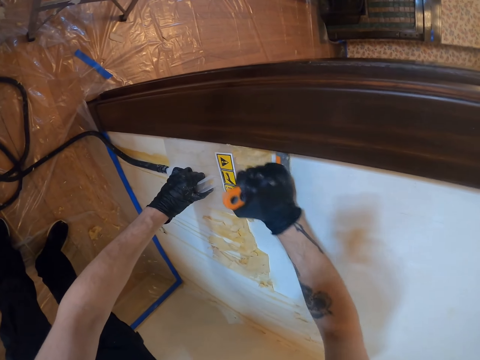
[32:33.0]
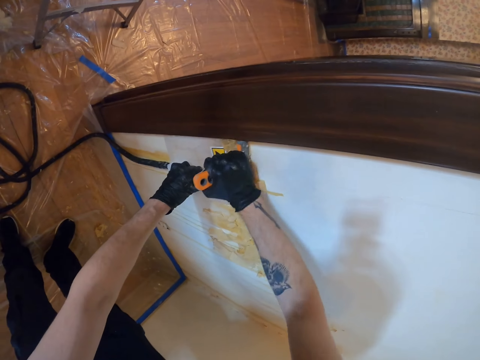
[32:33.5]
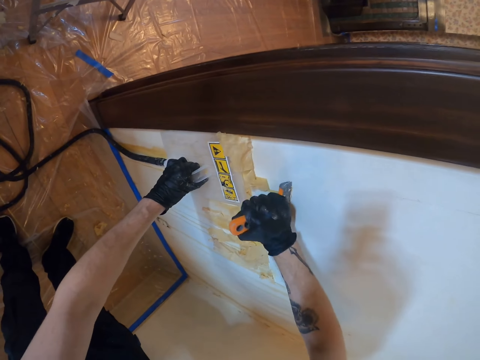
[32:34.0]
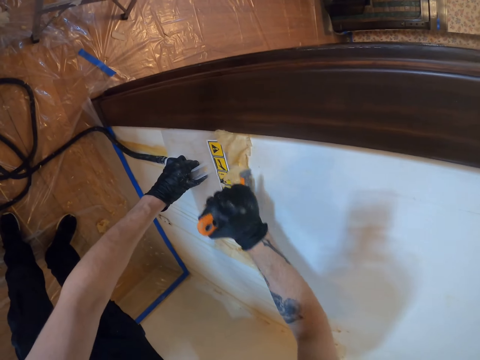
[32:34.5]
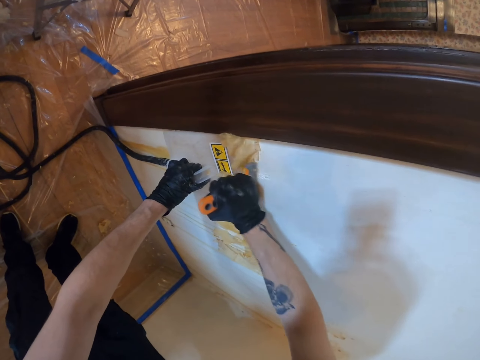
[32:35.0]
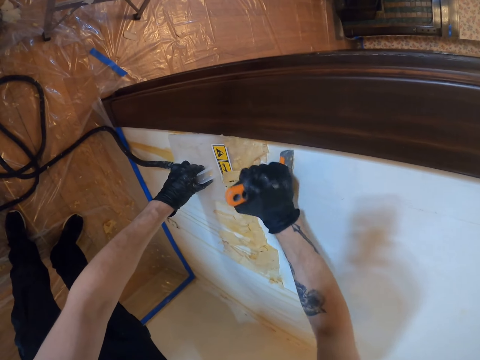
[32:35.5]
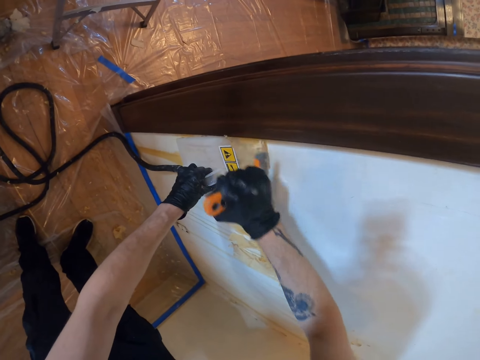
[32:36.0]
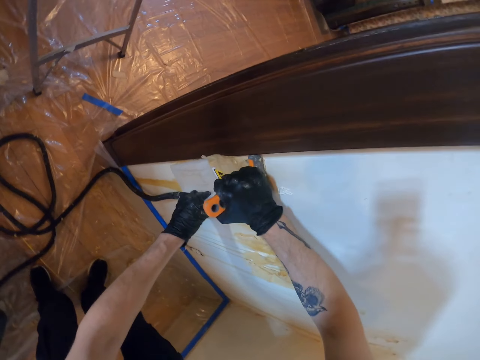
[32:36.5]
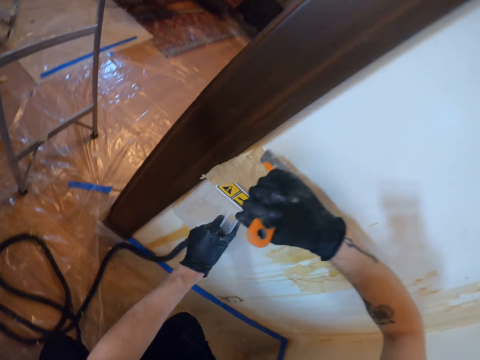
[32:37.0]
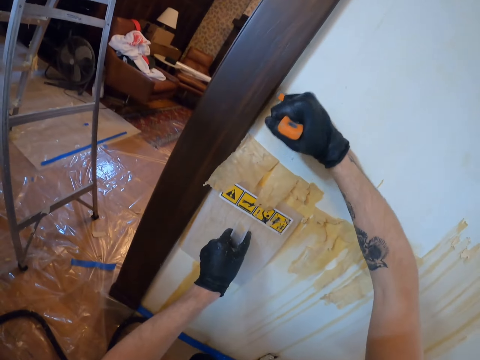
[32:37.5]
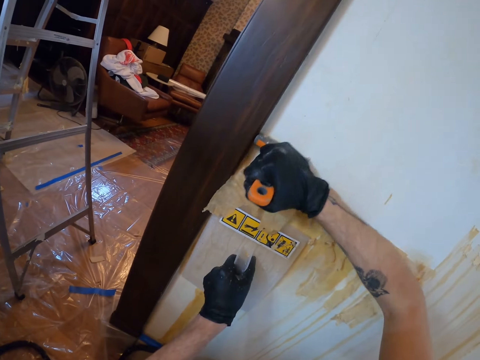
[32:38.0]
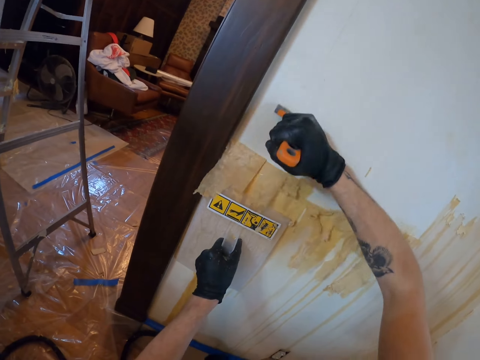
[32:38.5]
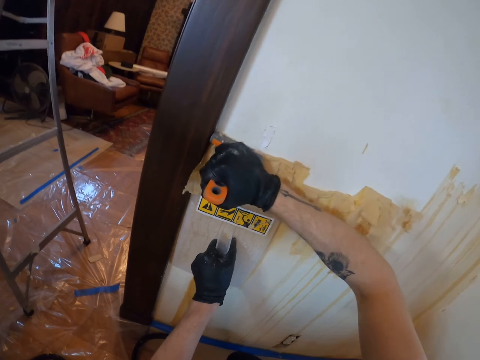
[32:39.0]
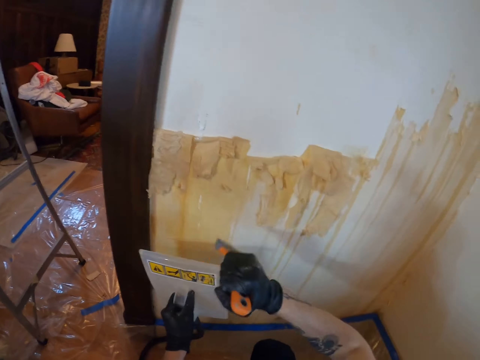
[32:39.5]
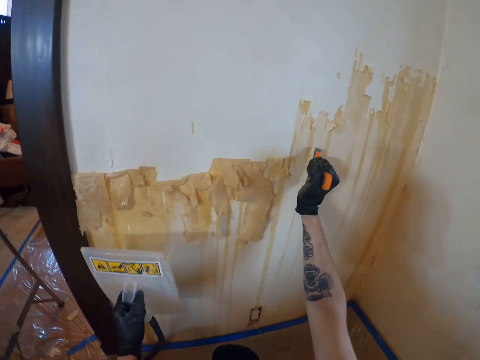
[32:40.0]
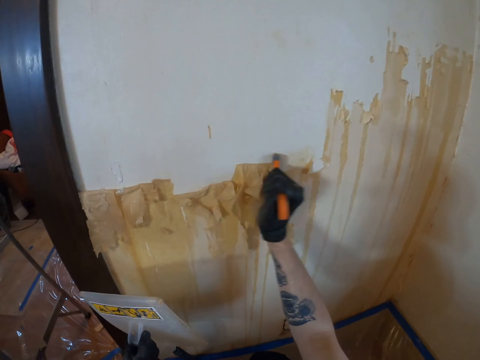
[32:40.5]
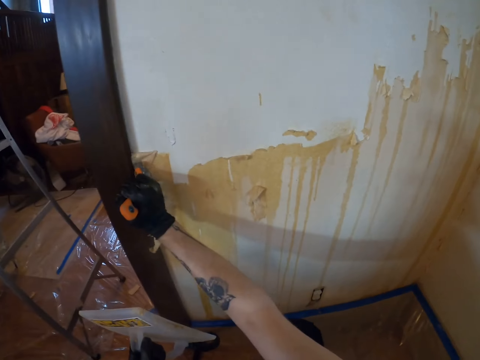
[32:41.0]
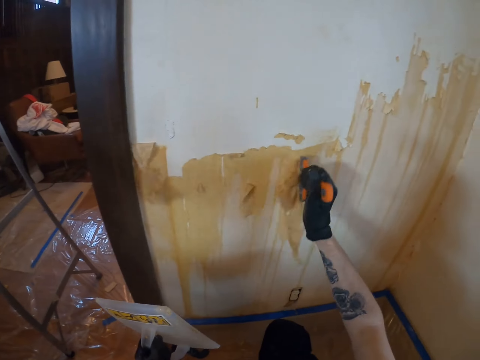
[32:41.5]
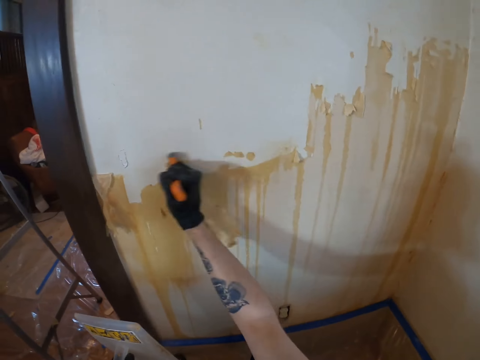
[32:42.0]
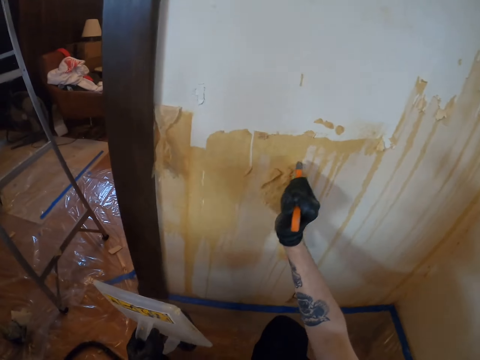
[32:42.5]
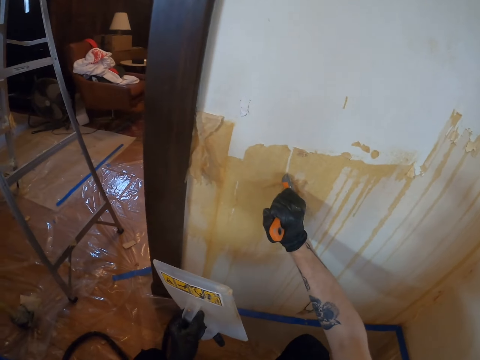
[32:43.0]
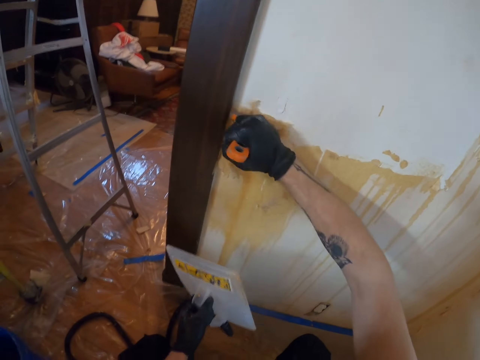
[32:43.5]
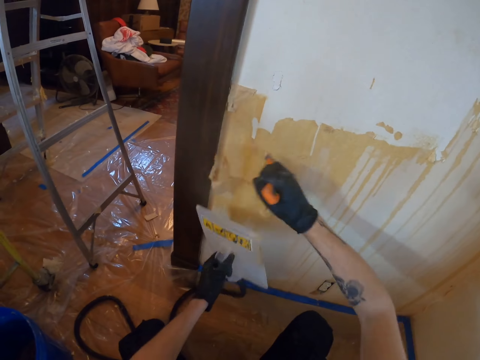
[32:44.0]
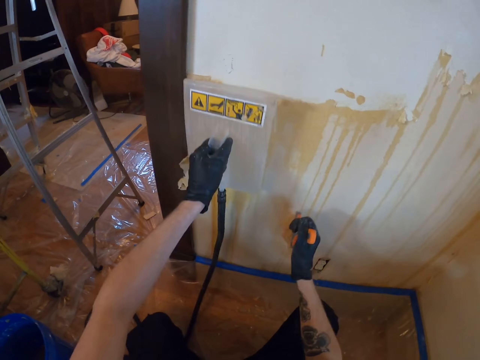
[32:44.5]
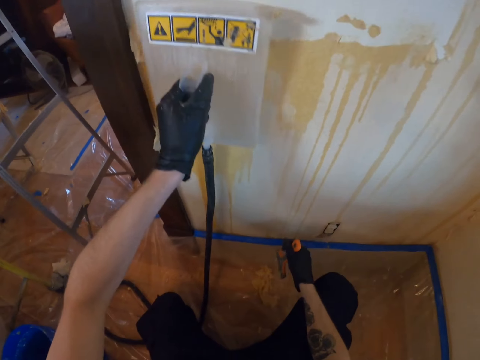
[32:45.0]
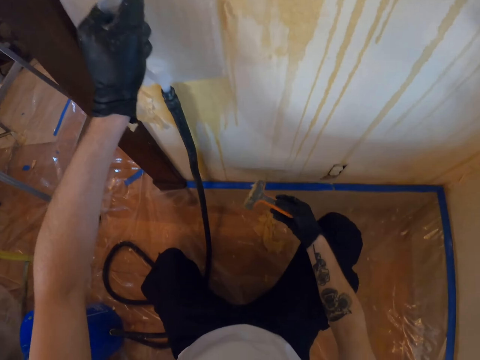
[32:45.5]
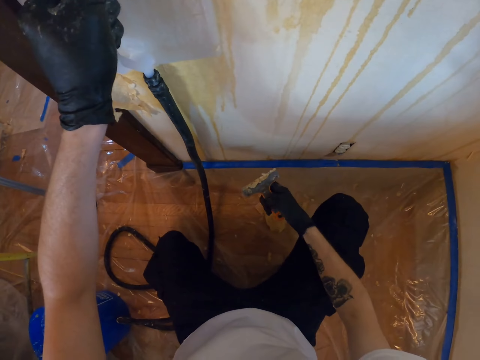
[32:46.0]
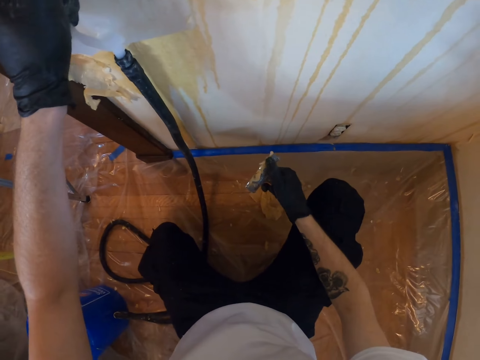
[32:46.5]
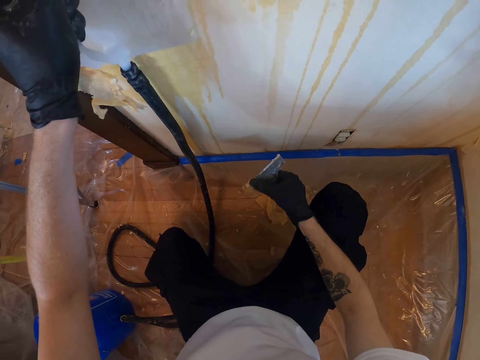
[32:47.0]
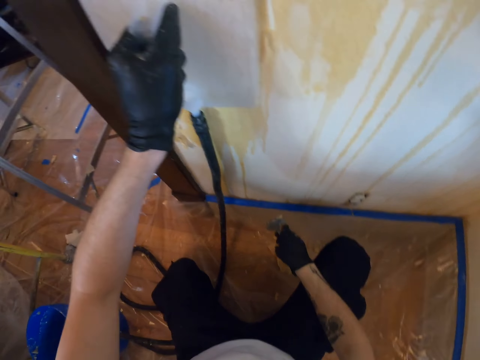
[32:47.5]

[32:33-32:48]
The camera wearer holds the float on the wall. They smoothen paint on the wall.

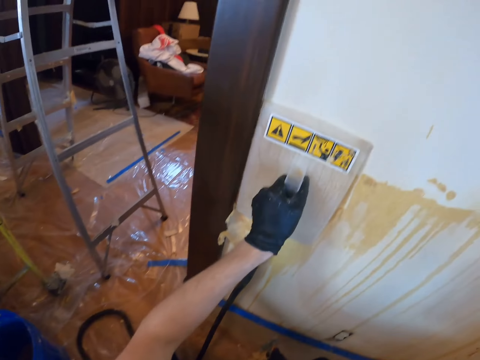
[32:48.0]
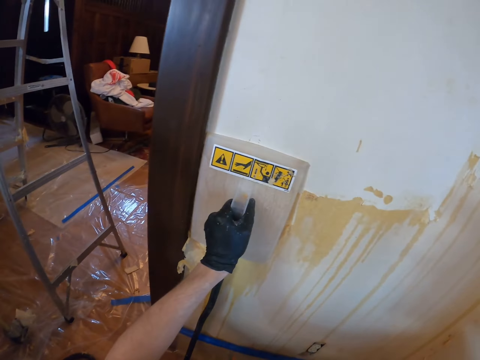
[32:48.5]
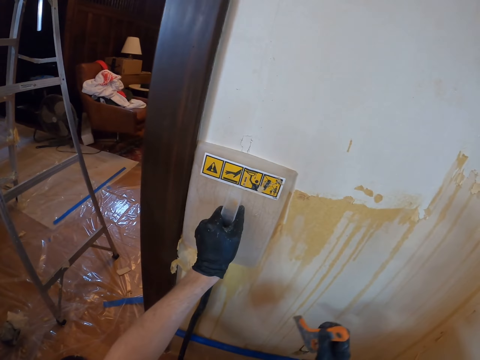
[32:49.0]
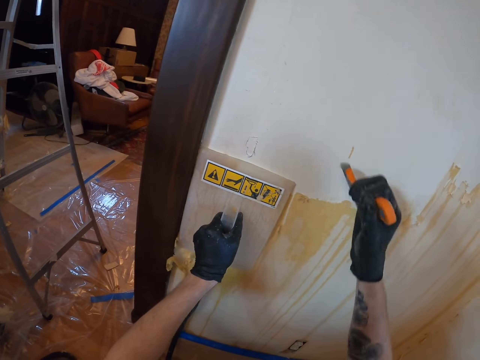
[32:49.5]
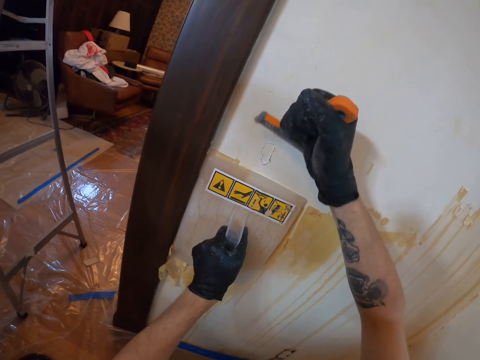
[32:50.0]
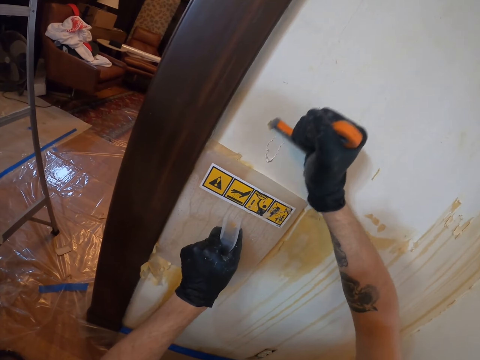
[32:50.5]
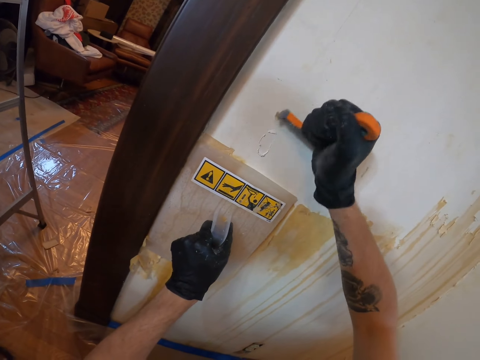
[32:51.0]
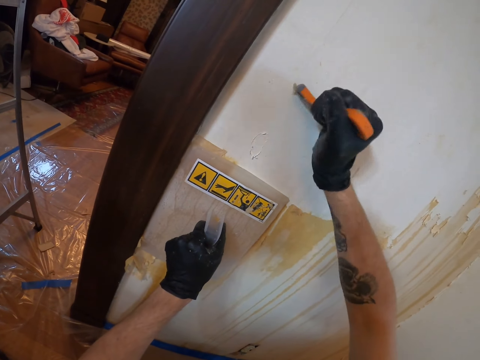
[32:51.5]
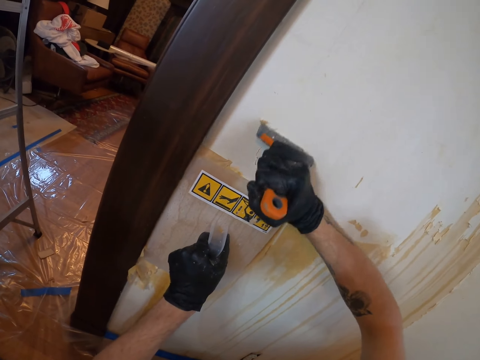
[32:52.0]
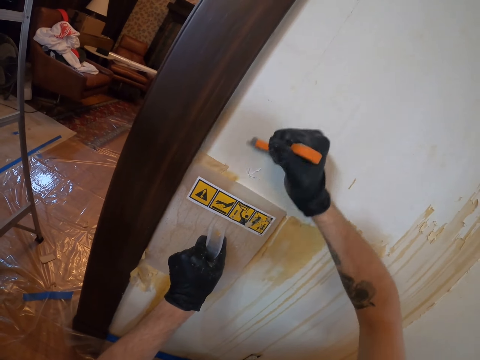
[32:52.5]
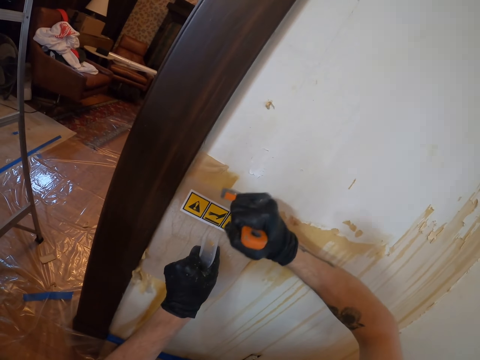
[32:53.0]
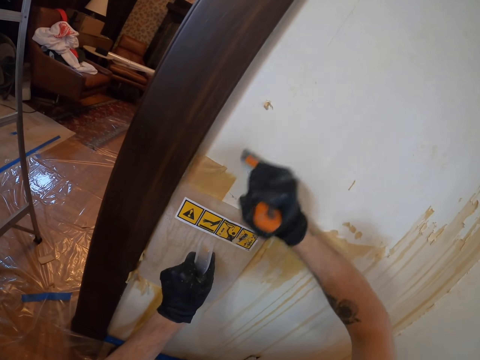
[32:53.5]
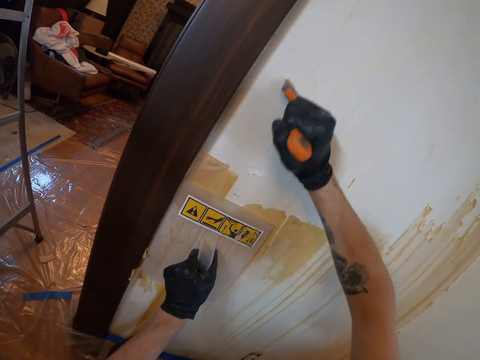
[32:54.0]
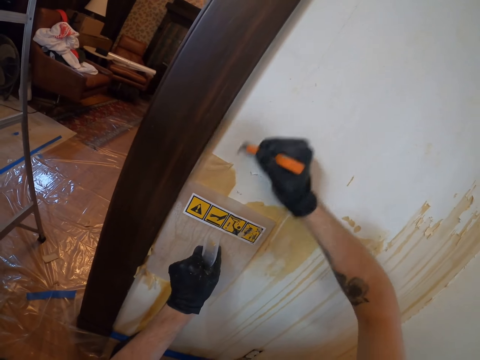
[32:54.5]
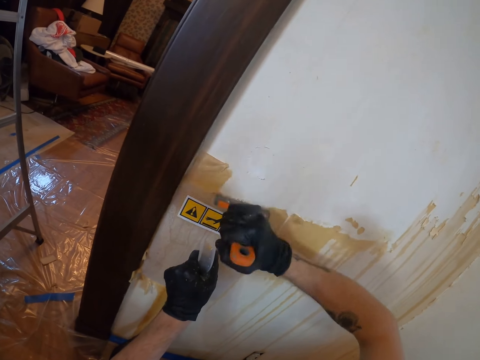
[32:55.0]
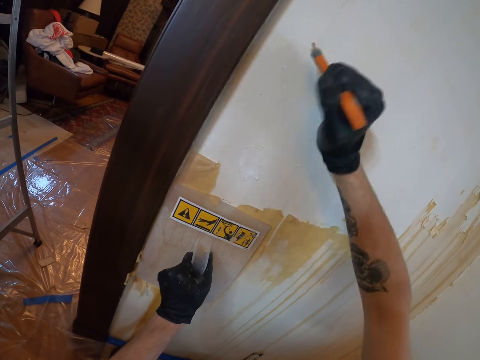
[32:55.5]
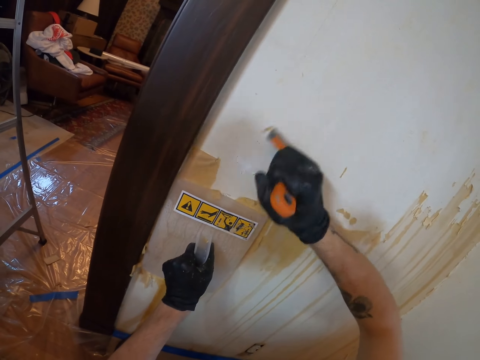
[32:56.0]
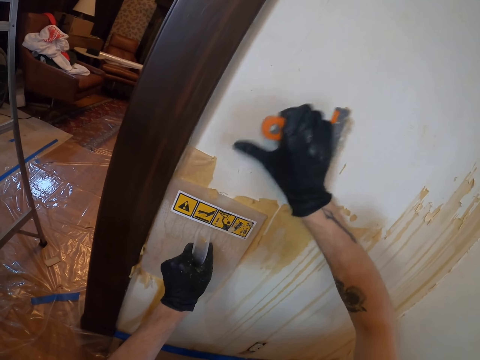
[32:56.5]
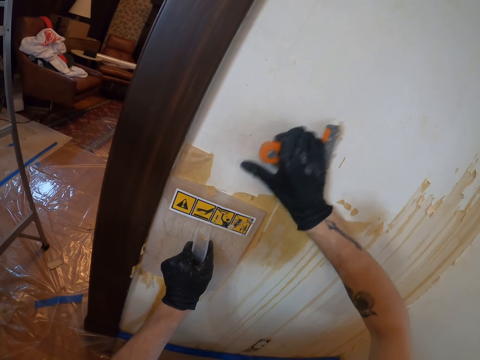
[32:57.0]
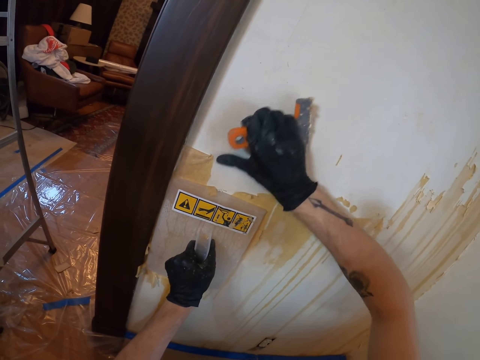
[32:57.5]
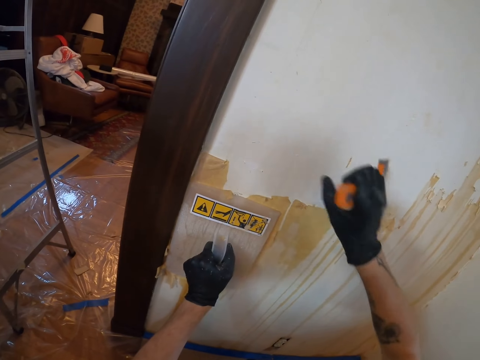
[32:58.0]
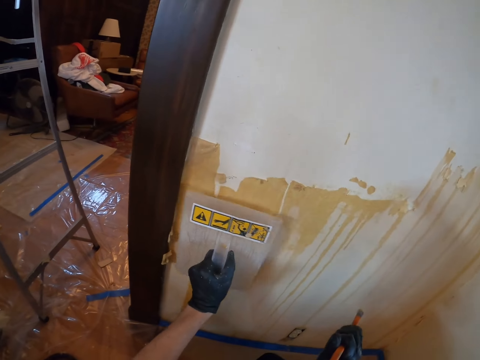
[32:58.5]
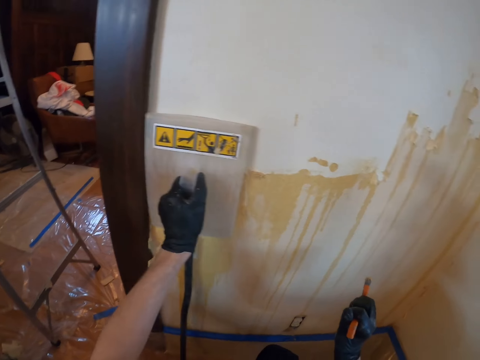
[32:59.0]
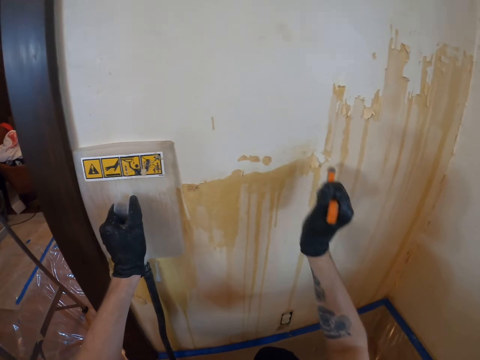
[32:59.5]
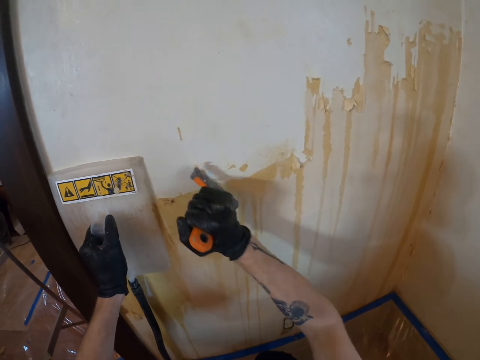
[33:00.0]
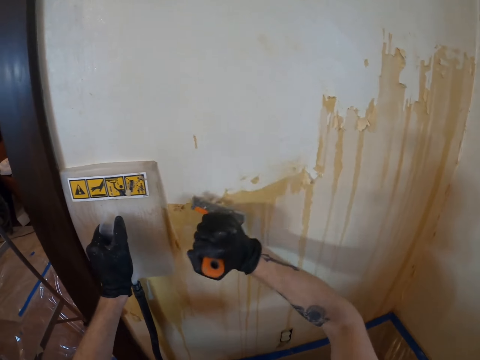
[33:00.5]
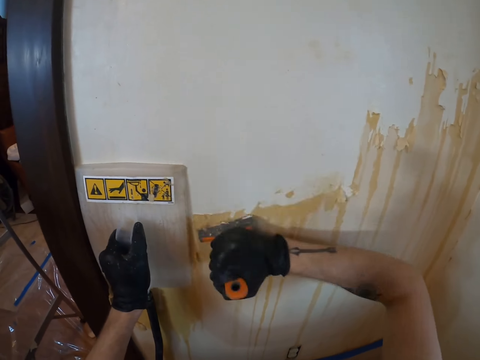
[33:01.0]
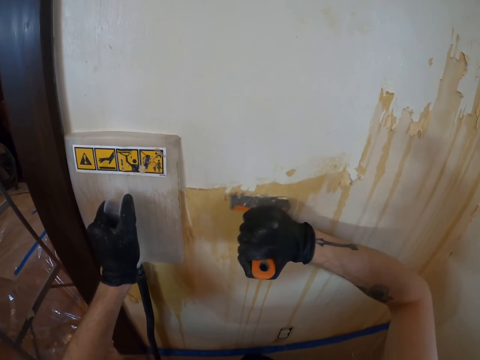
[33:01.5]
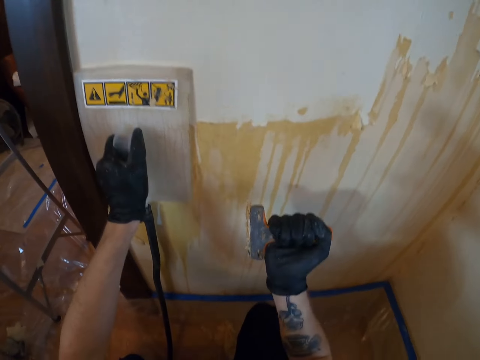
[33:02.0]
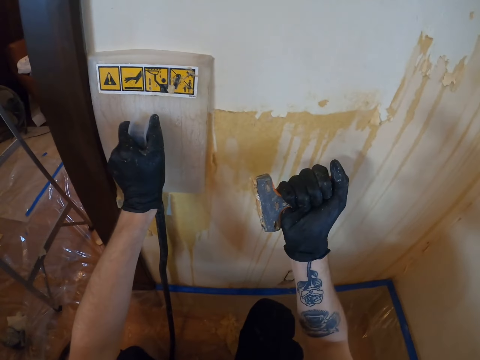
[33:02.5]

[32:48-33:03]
The camera wearer scrubs paint from the wall with a scrubber. They smoothen paint on the wall. They scrub paint from the wall with the scrubber.
